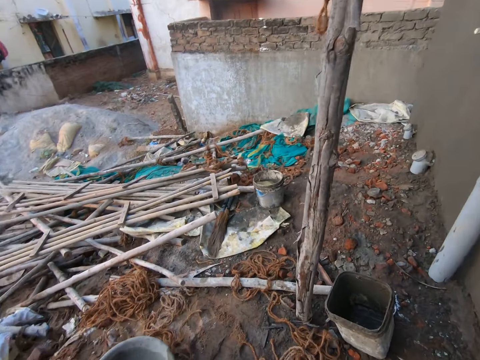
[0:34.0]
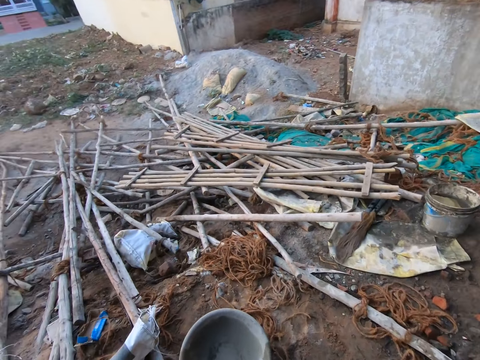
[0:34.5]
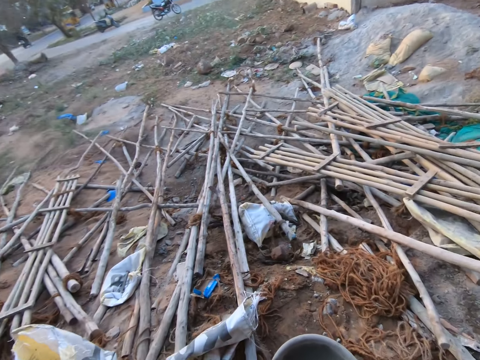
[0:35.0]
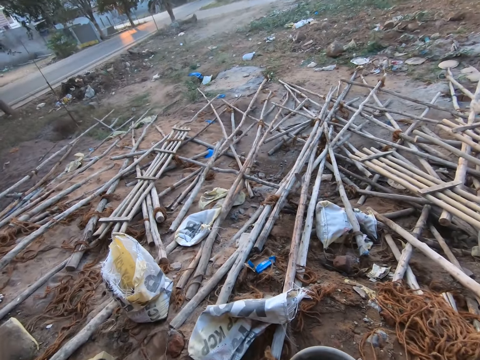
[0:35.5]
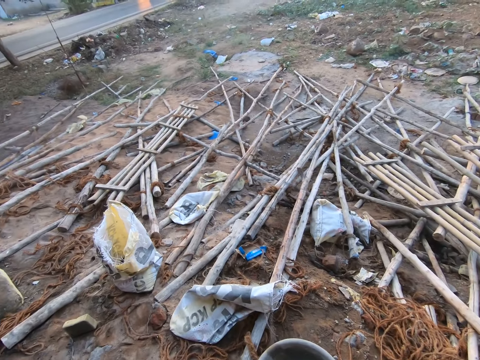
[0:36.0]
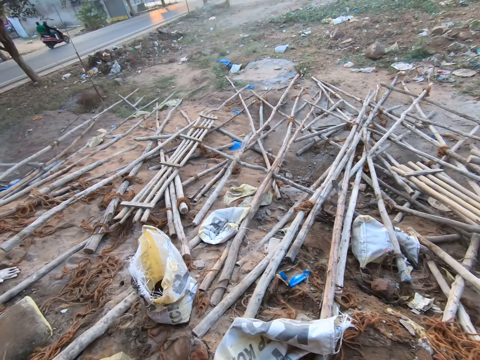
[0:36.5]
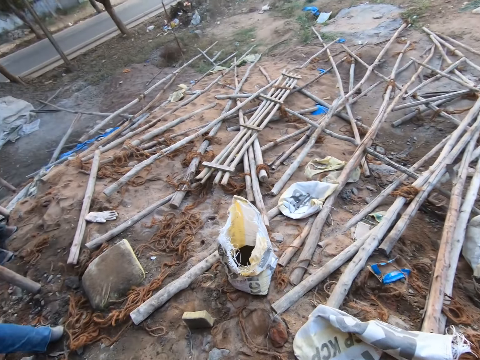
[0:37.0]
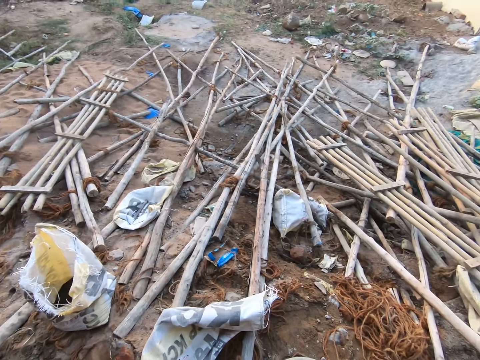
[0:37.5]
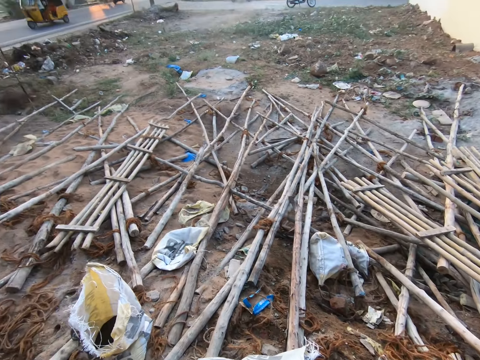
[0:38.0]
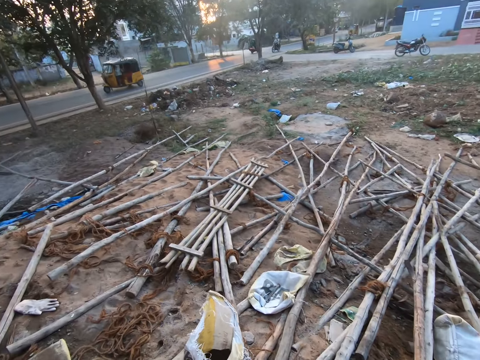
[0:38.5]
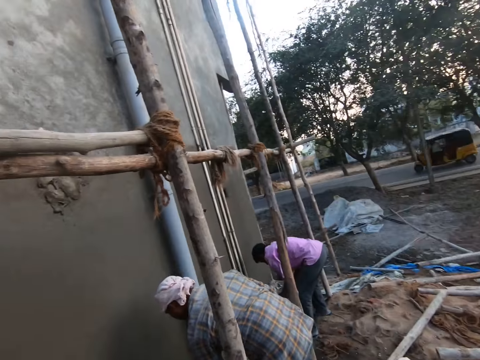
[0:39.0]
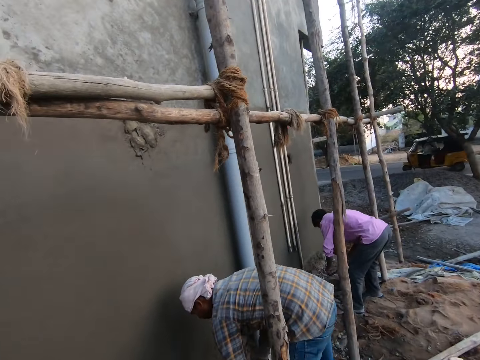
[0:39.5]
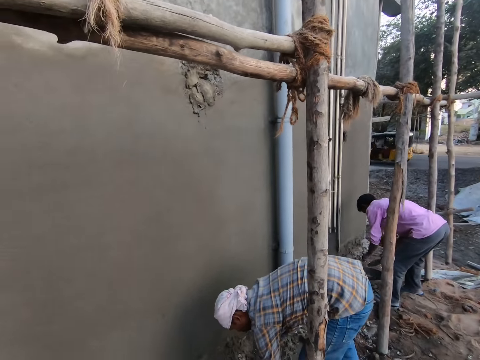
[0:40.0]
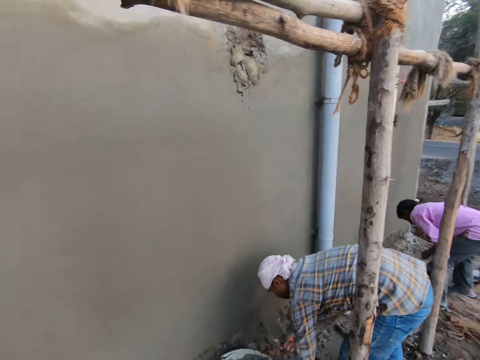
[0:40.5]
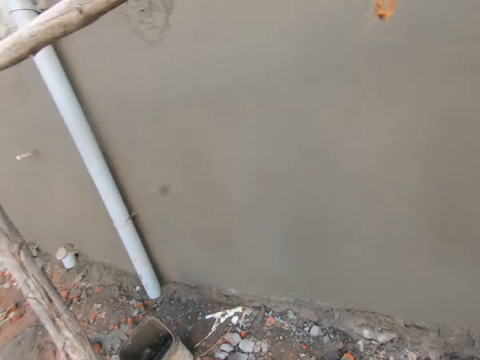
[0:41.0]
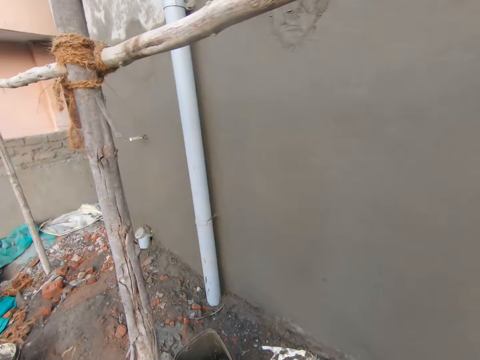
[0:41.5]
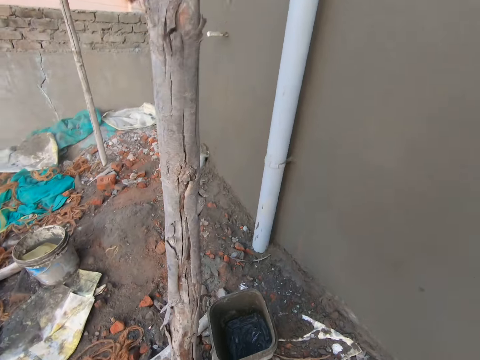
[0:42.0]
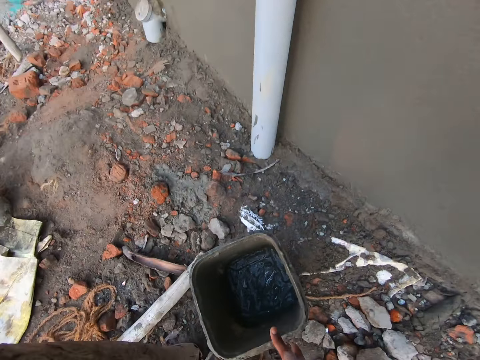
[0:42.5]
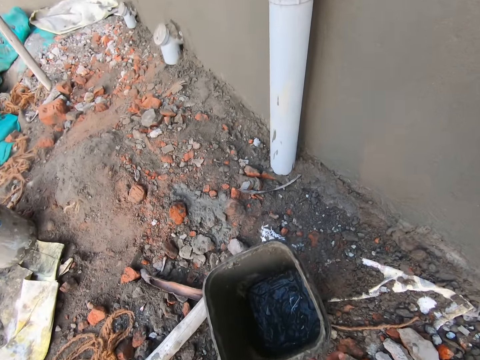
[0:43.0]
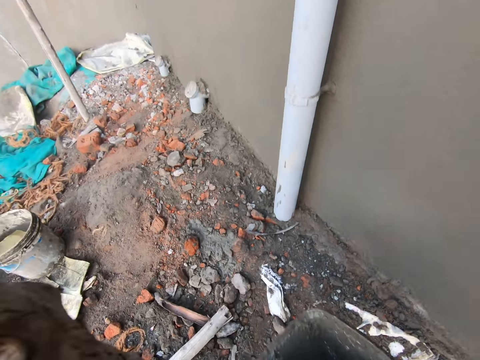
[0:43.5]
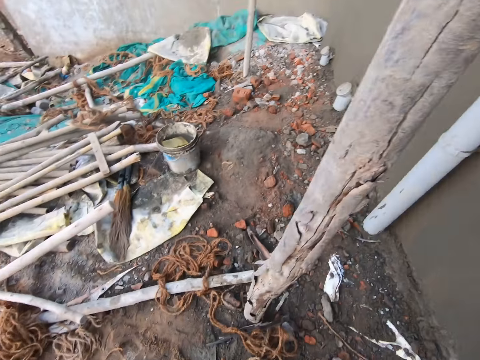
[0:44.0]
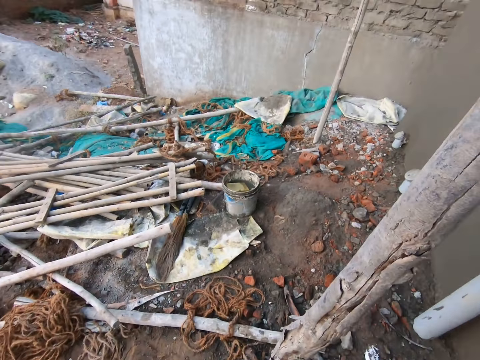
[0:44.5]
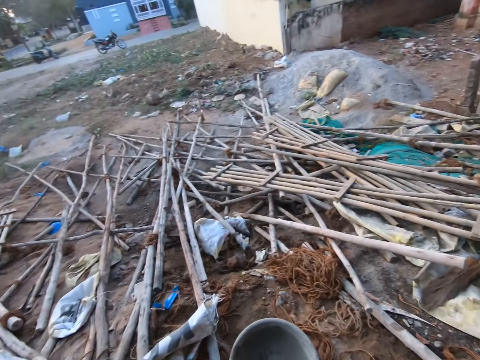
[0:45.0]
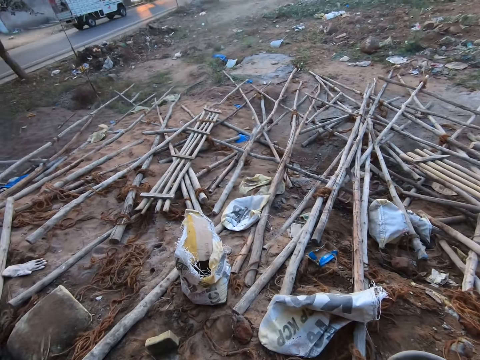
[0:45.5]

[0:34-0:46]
The camera wearer talks. He looks around the ground. He talks. He picks up a bucket from the ground with his right hand.

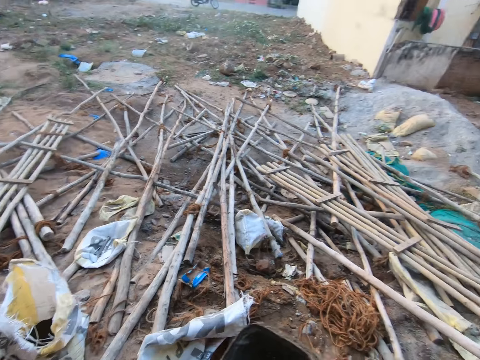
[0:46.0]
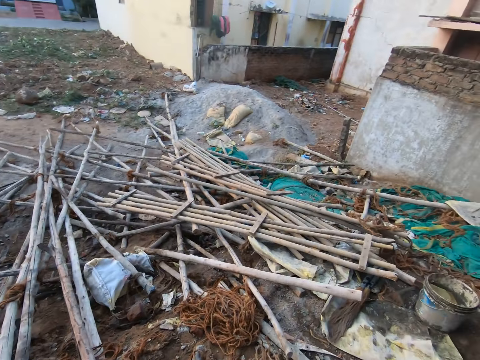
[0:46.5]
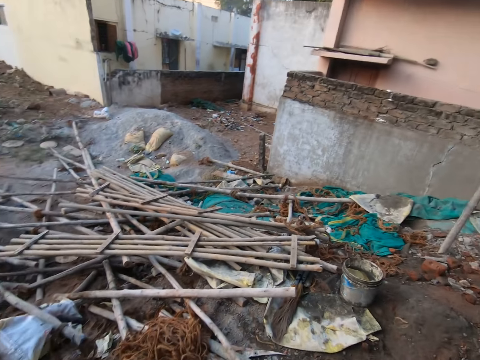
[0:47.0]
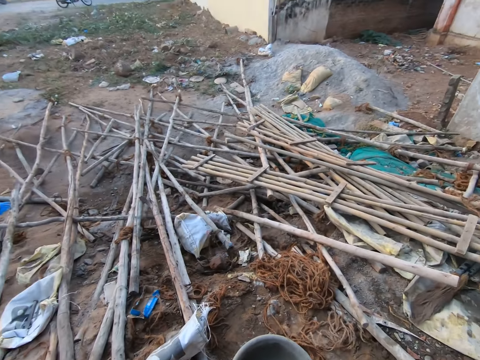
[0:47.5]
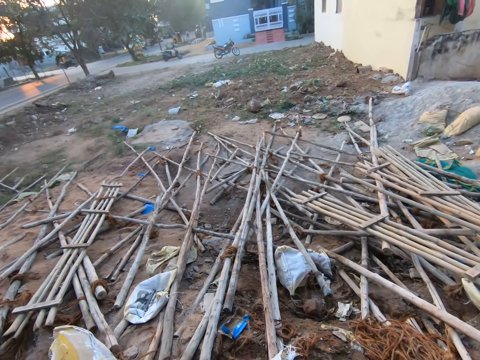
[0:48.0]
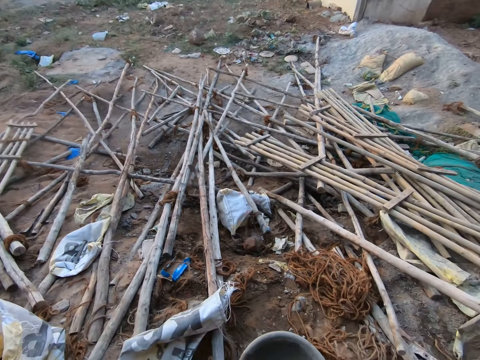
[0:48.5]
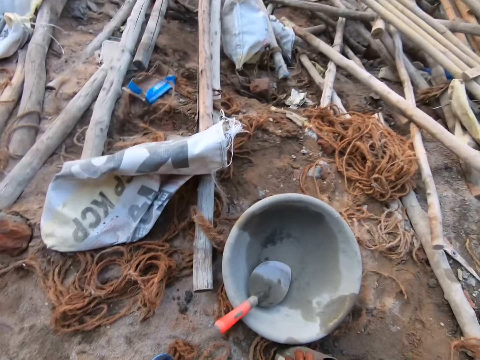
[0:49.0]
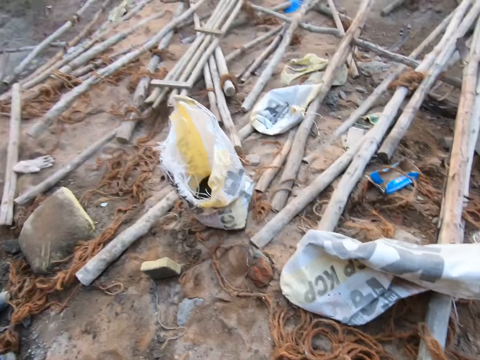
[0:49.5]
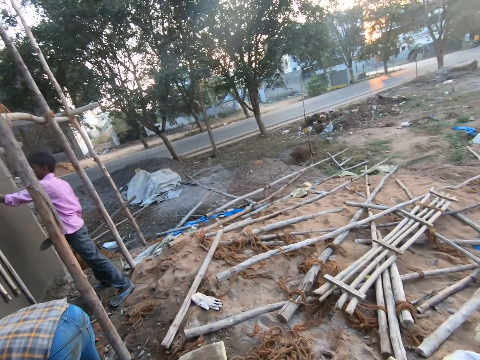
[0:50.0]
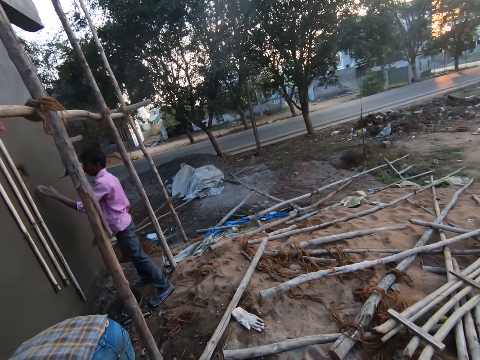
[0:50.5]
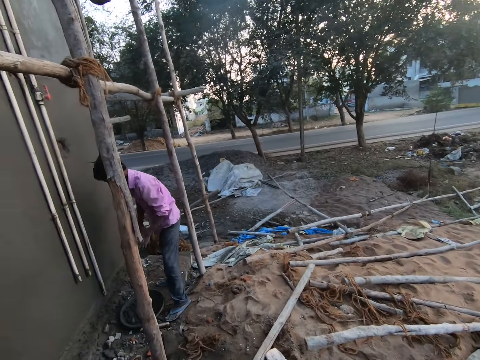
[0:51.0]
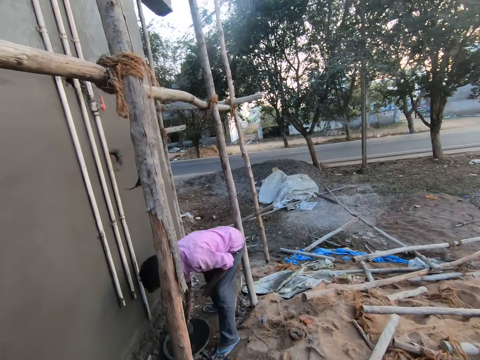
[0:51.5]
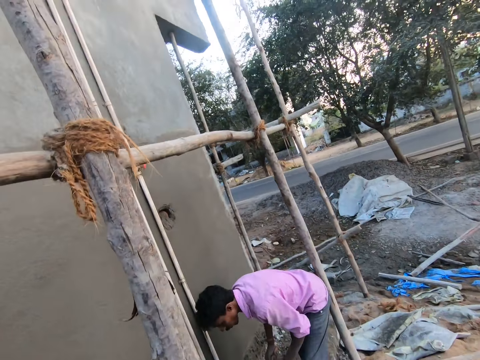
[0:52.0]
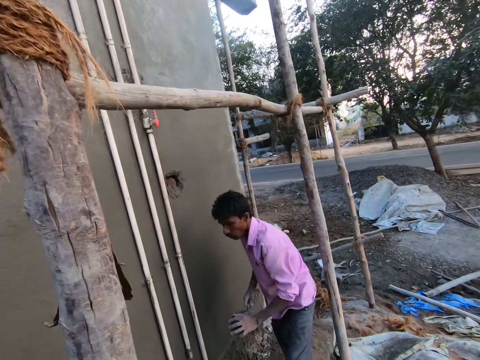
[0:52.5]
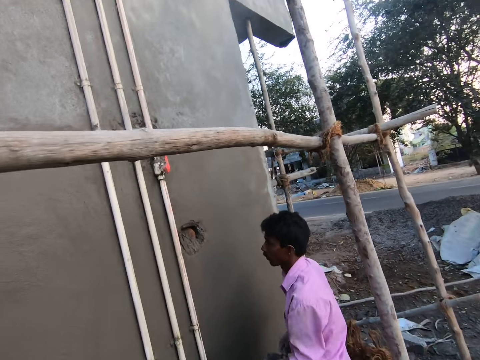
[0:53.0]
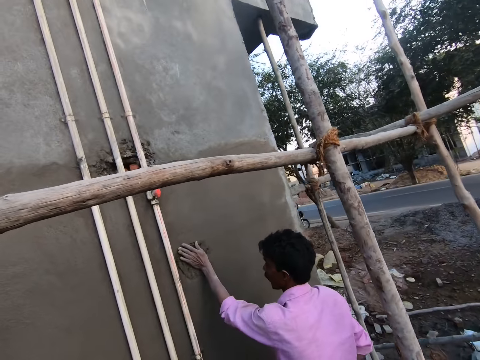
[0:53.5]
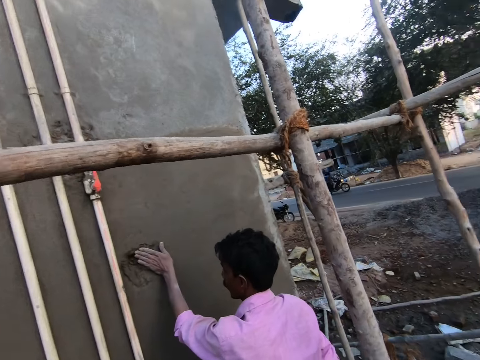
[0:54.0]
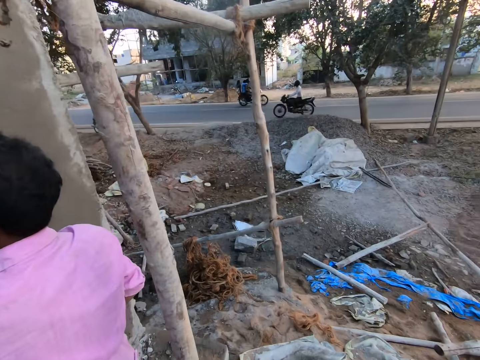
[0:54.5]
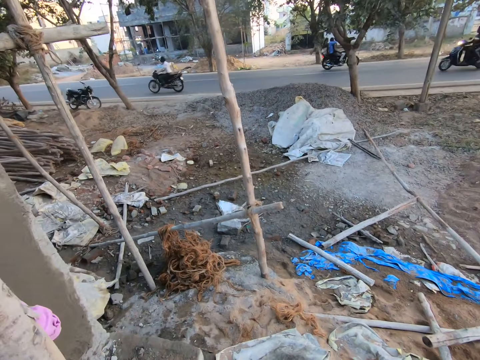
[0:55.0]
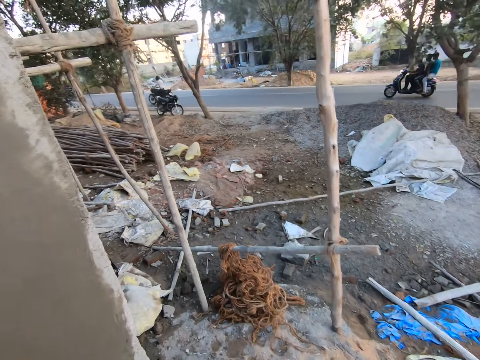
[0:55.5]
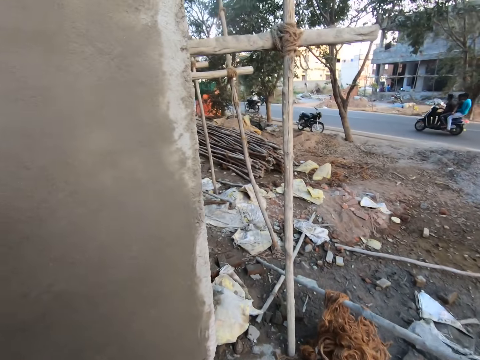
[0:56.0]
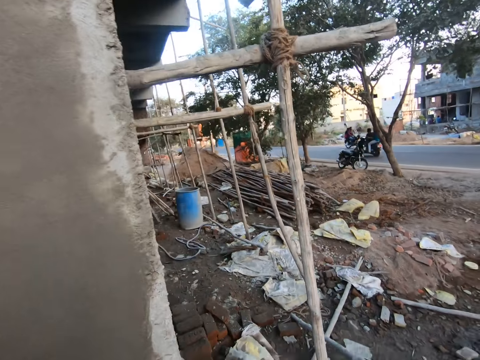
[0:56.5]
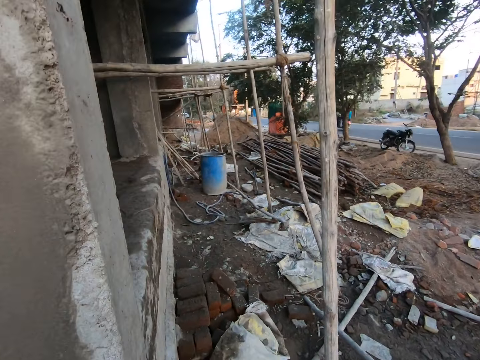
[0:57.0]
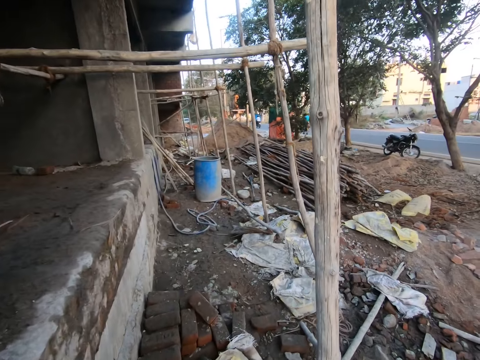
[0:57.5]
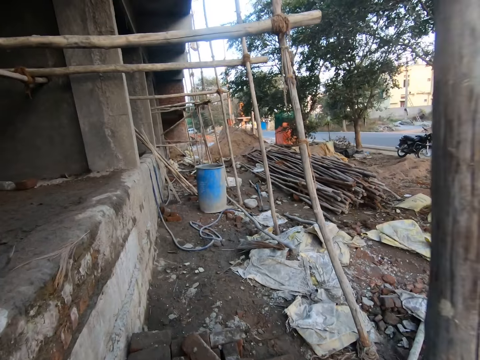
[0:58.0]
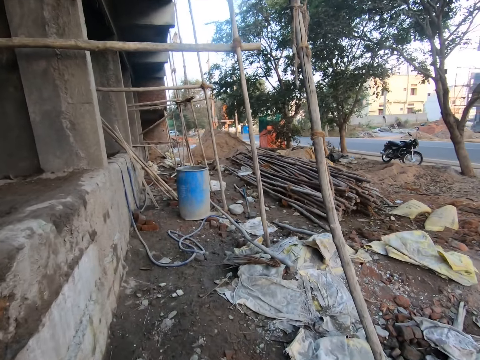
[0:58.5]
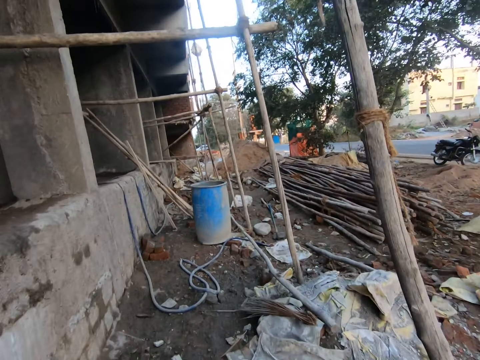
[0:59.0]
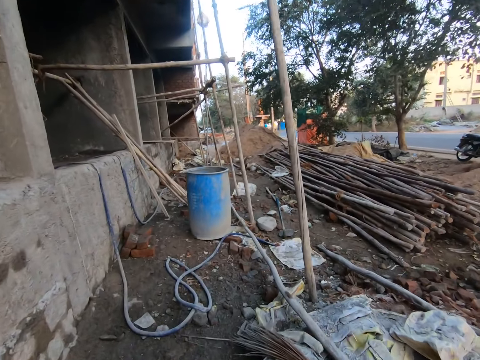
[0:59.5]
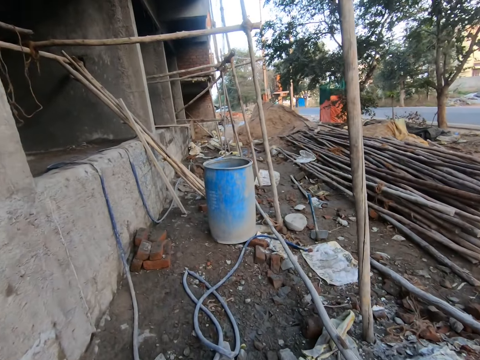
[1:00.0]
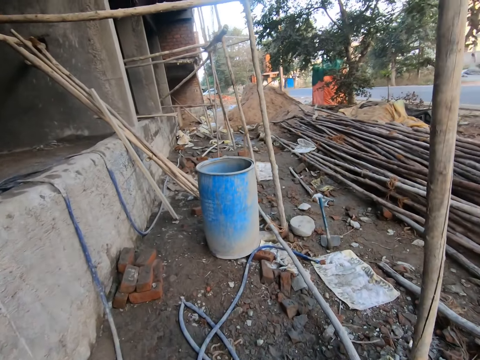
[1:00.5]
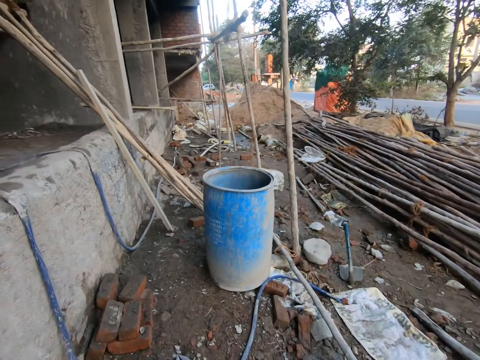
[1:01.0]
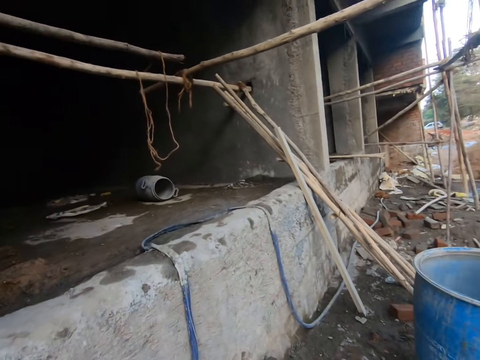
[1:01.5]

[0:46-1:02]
The camera wearer walks on the ground. A man touches a hole on the wall with his left hand. The man scoops mortar from the head pan on the ground with the trowel in his right hand, passes the mortar on the trowel in his right hand to his left hand, and puts the mortar in the hole on the wall with his left hand. The camera wearer talks to the man. They walk along the building.
